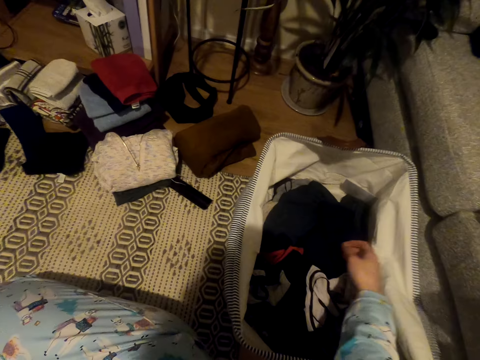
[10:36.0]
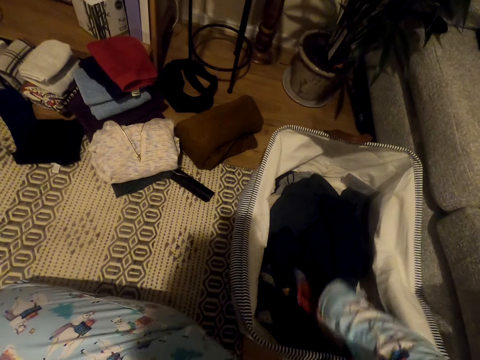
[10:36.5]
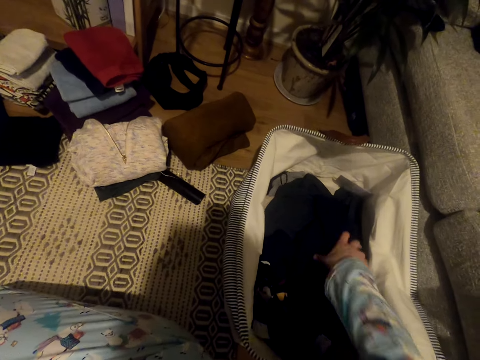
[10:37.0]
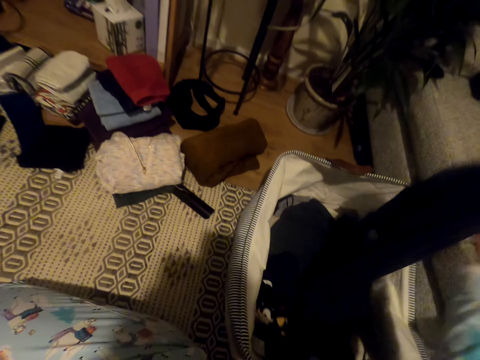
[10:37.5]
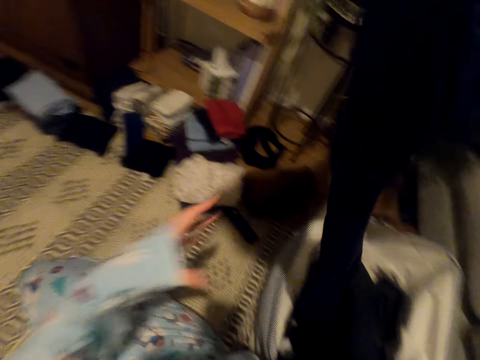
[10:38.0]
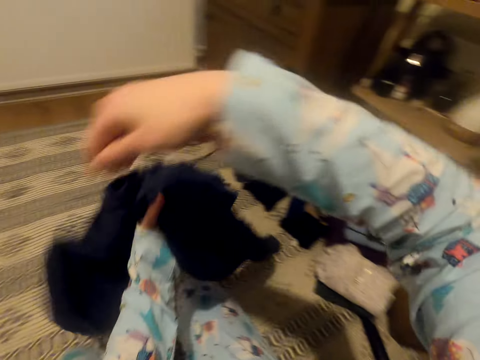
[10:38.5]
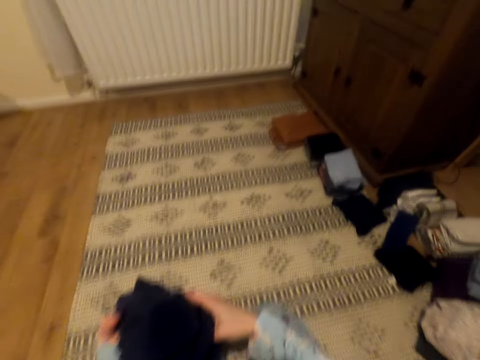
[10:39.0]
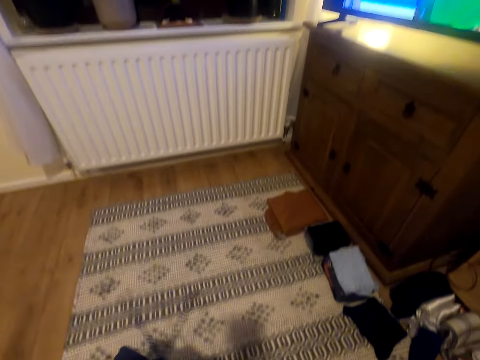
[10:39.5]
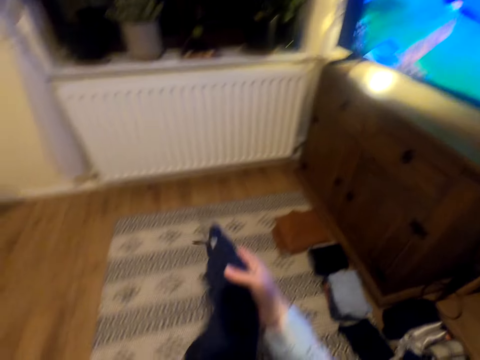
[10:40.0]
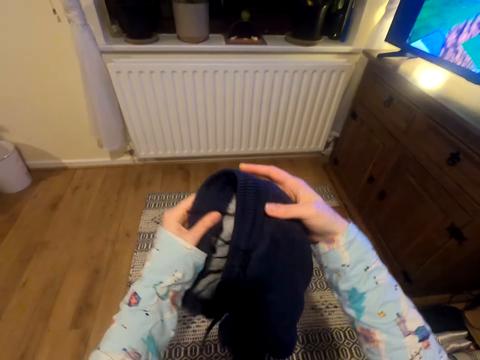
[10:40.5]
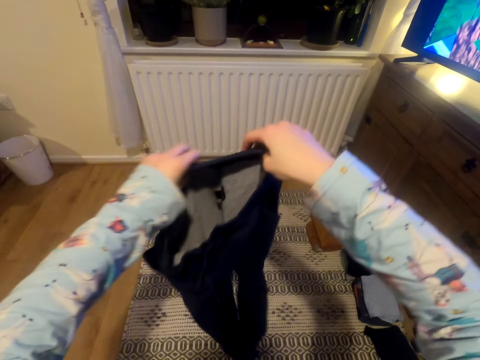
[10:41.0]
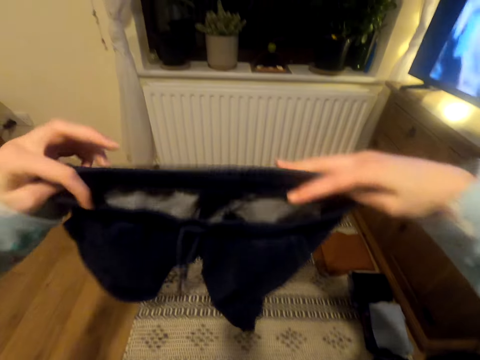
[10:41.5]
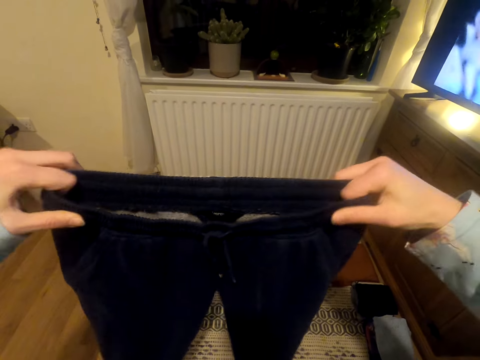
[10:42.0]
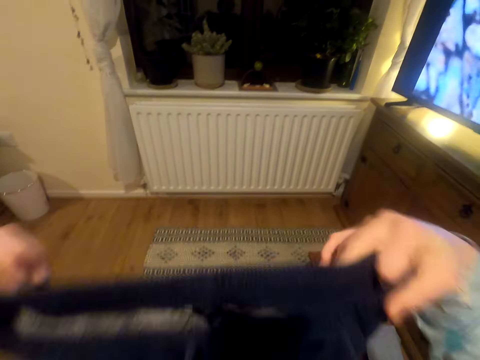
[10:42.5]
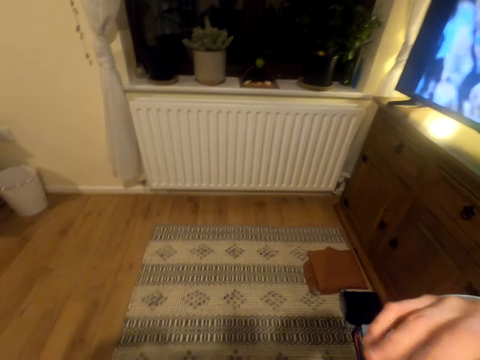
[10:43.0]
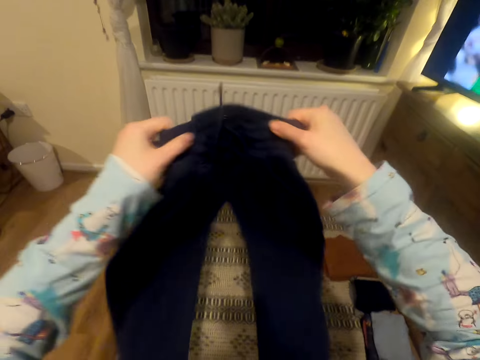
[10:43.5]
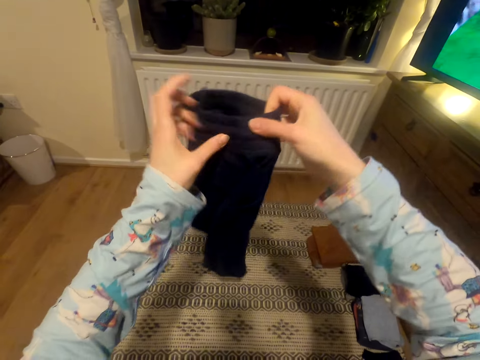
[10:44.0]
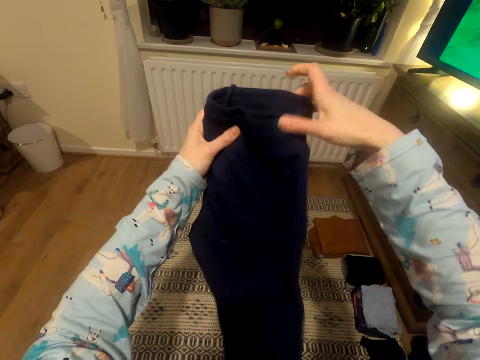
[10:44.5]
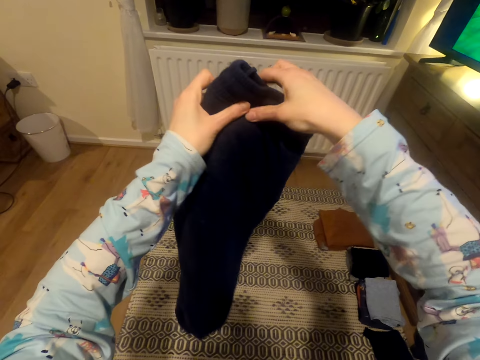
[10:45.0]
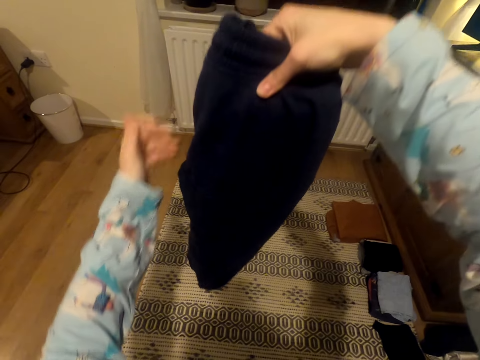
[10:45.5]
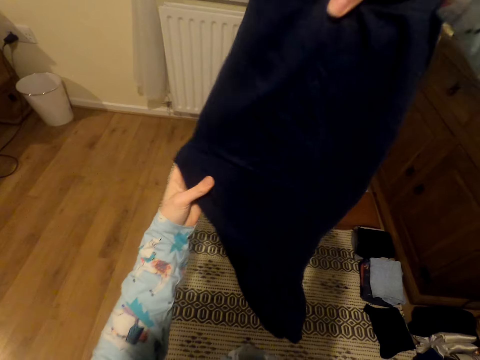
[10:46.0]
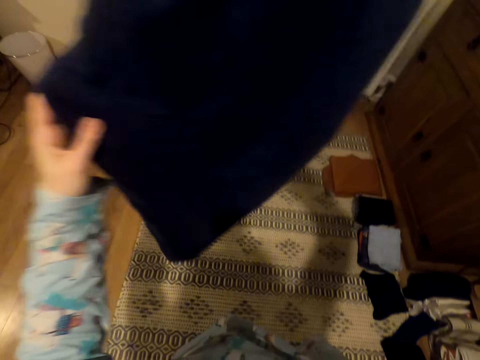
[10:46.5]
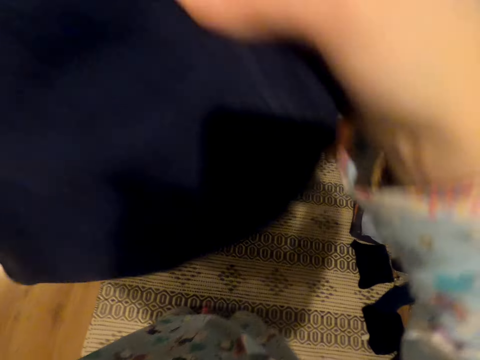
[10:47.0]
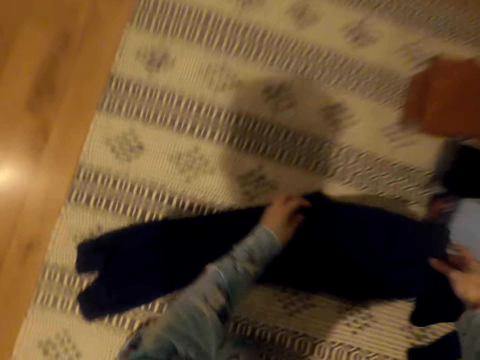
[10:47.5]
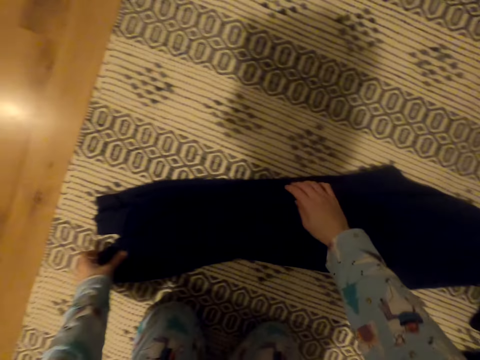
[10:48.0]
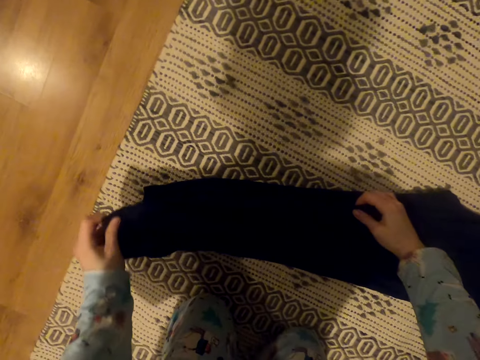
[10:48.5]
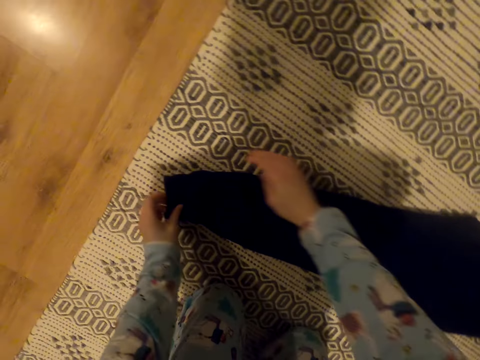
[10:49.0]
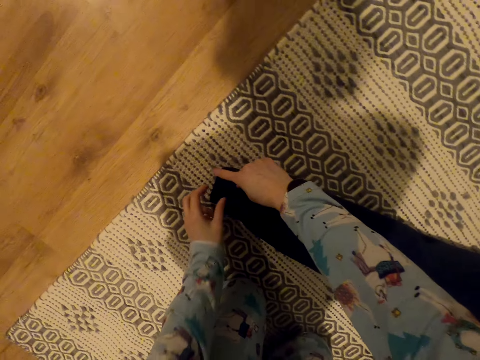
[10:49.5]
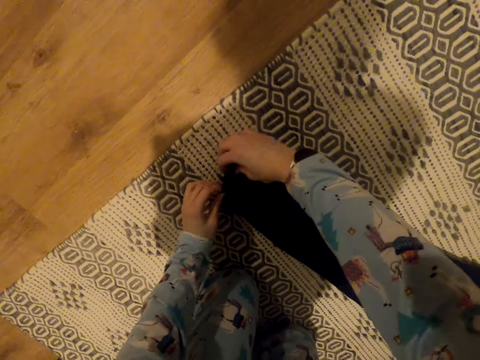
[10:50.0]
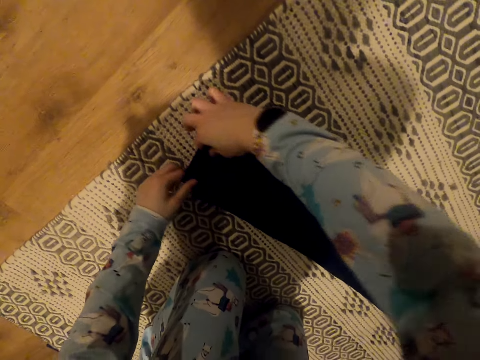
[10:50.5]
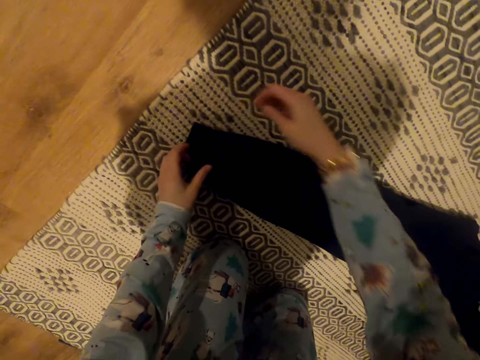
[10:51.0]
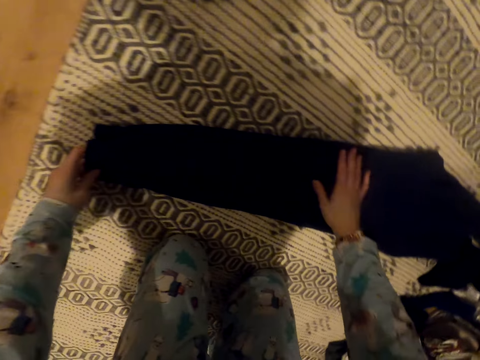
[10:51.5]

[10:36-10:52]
The camera wearer moves the clothes towards the edge of the suitcase and removes the sweatpants from the suitcase. They straighten the sweatpants. They fold the sweatpants. They place the sweatpants on the carpet. They straighten the sweatpants.
